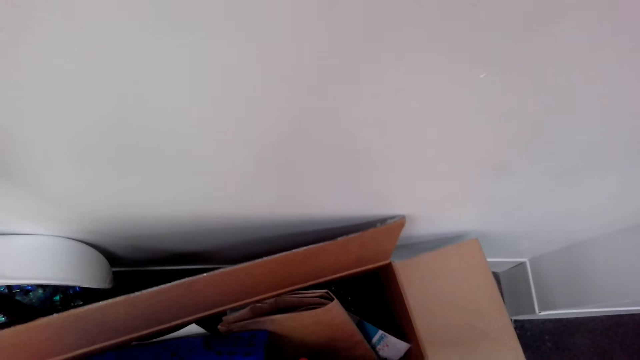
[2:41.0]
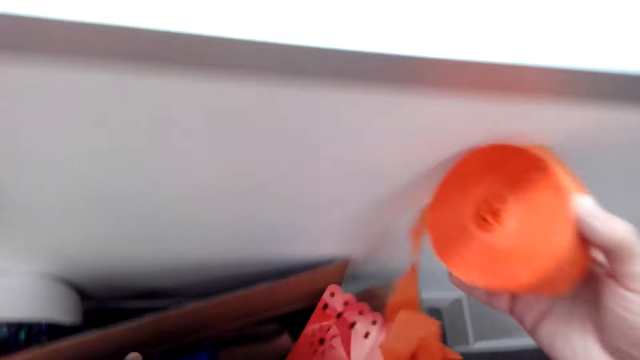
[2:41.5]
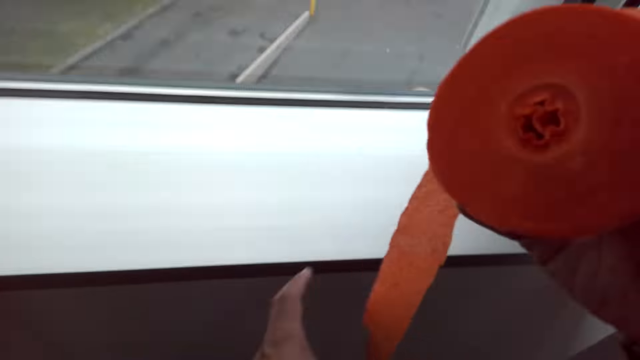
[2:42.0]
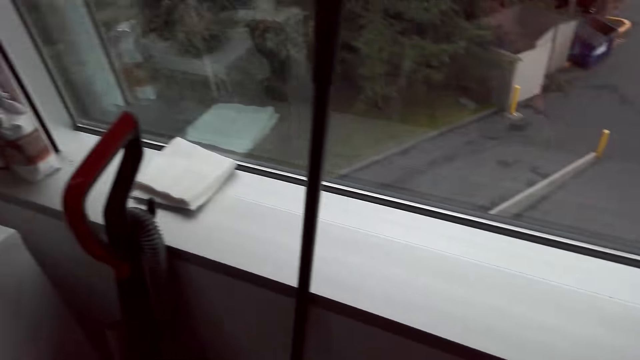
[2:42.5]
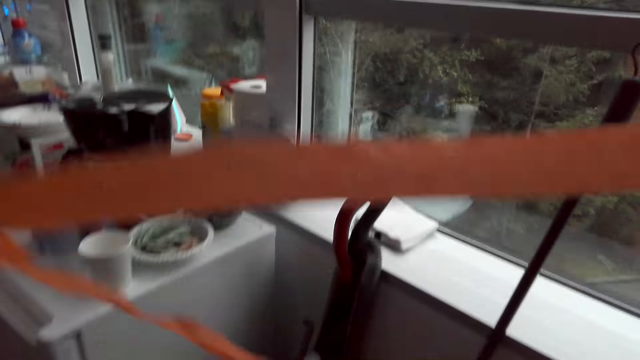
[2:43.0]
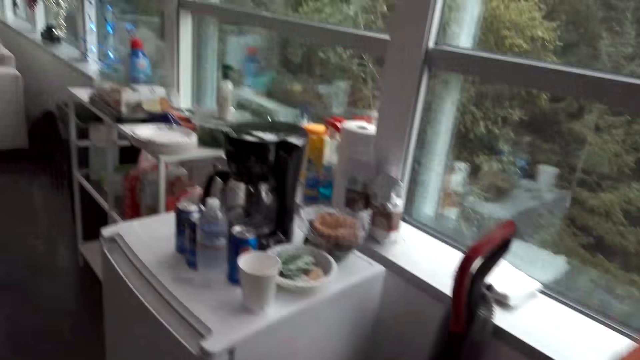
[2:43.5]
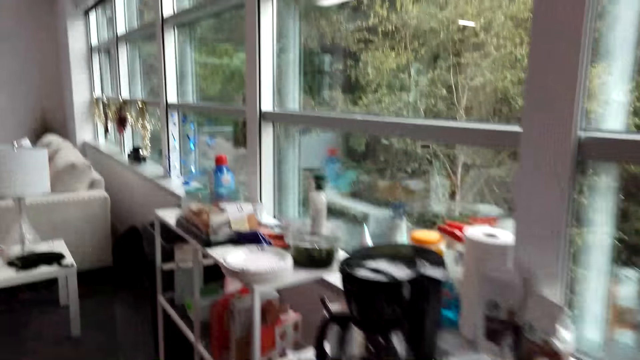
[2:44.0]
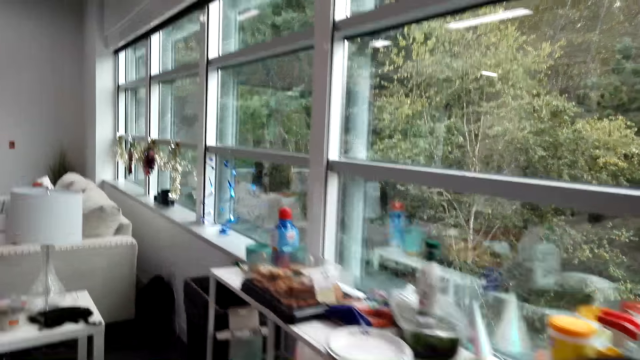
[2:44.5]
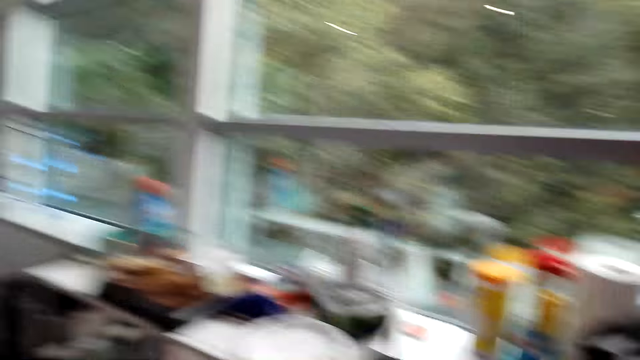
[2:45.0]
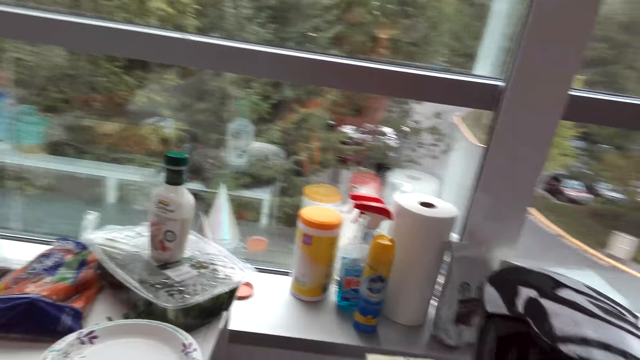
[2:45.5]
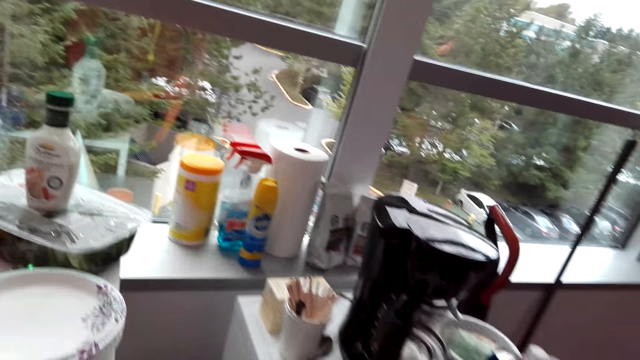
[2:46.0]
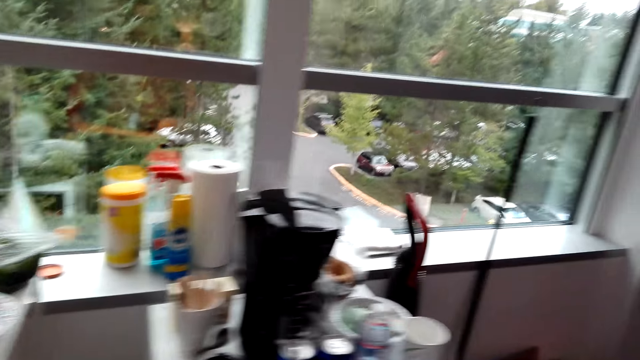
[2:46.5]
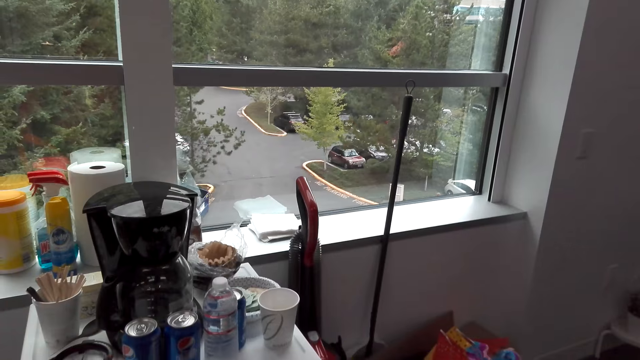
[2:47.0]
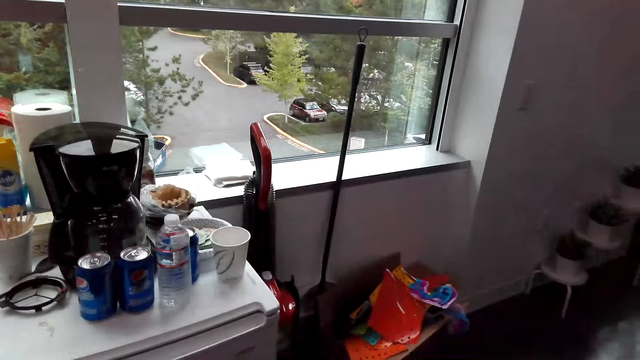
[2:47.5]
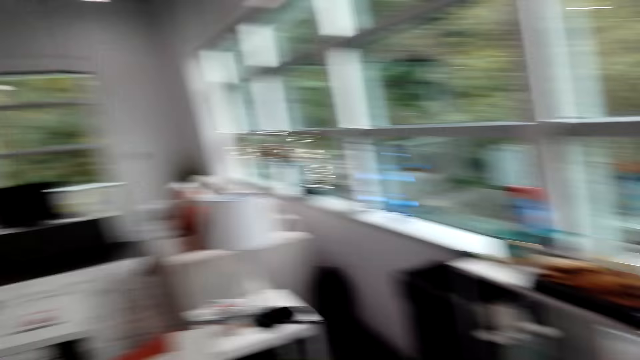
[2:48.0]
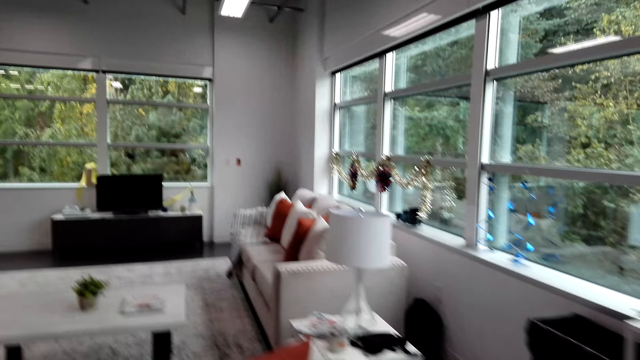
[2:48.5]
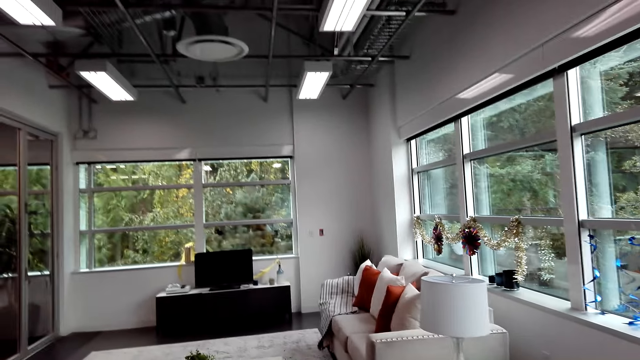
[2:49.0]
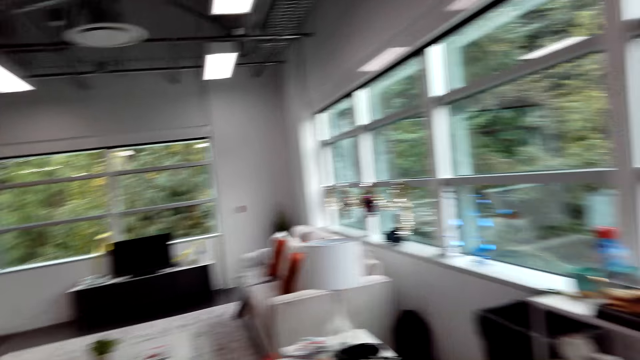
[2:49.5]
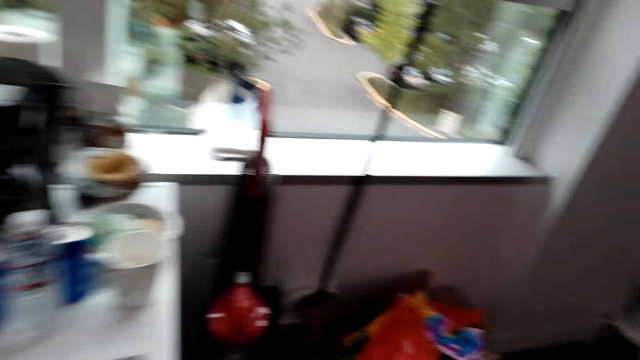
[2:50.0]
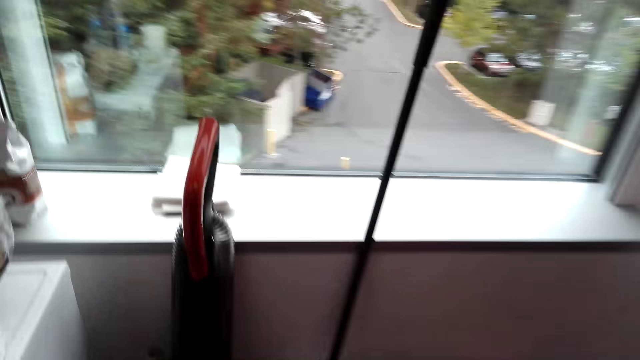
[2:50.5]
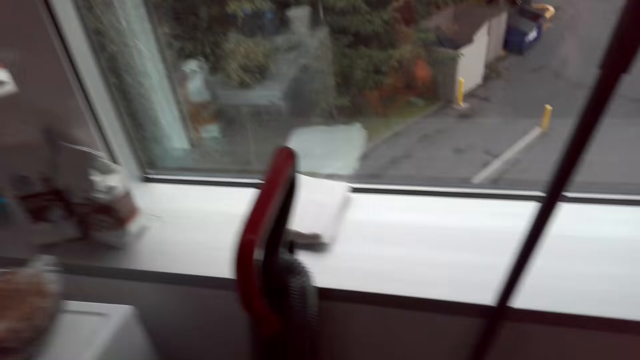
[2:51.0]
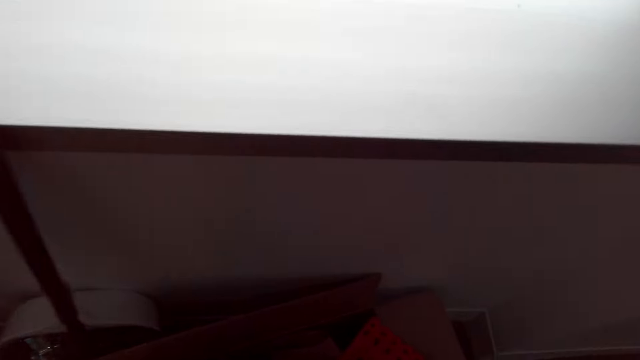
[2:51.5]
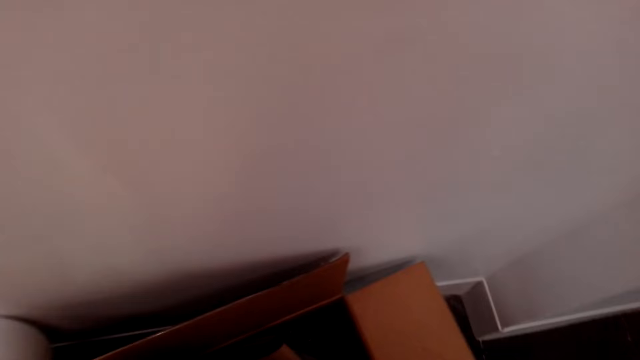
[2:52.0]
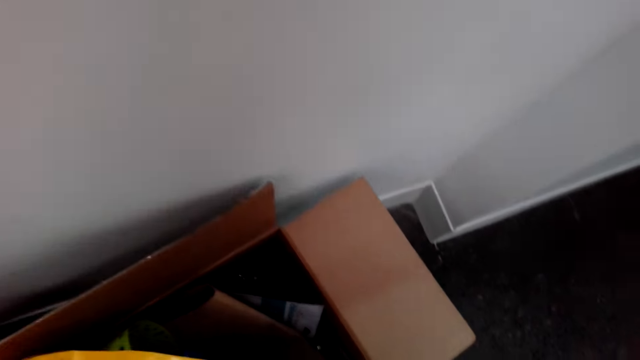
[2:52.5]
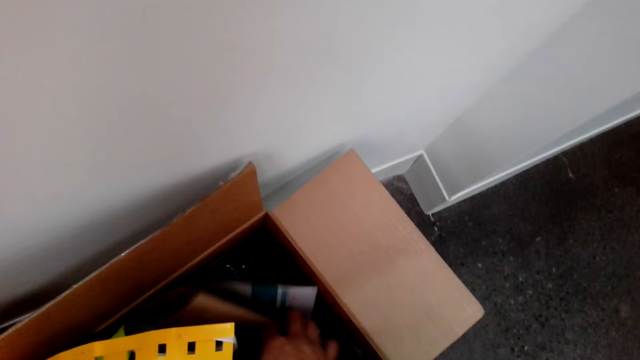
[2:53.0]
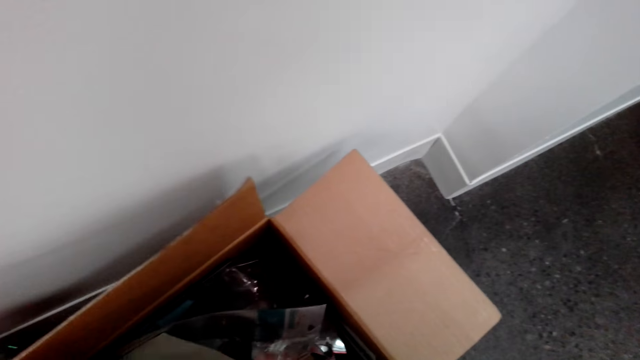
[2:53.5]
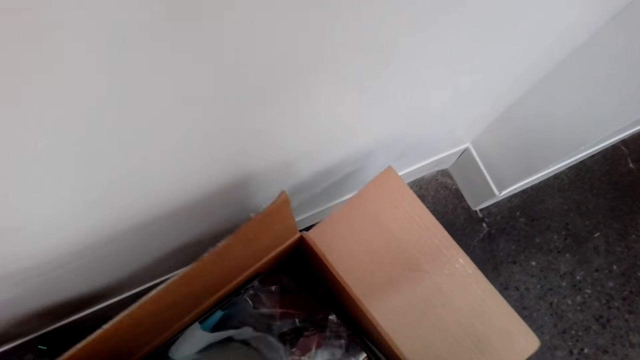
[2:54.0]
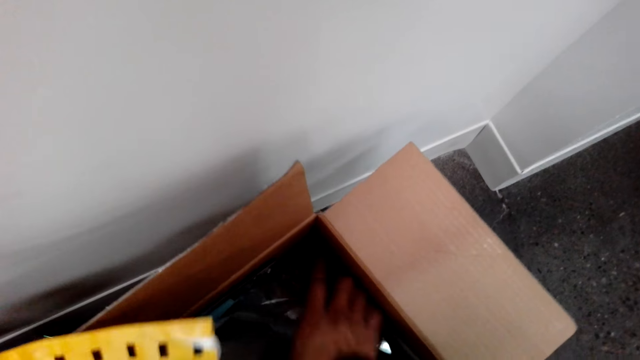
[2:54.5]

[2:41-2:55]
The camera wearer walks around the room. They whistle. They look around the room. They move around the room. They pick decorations from the box.

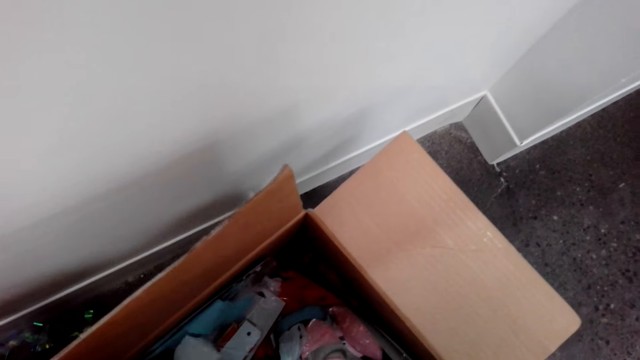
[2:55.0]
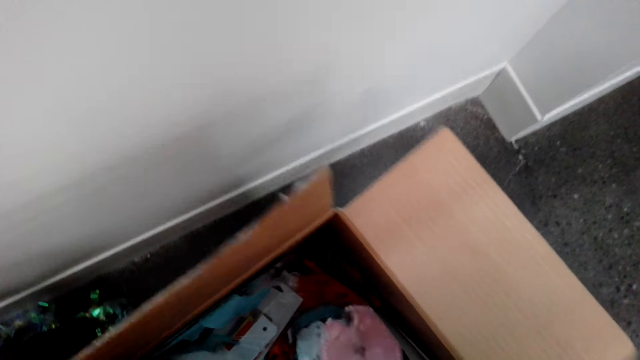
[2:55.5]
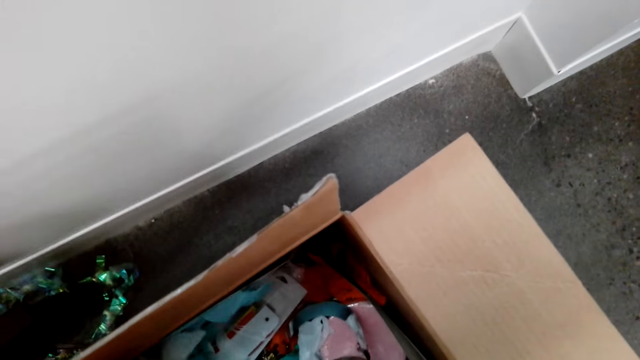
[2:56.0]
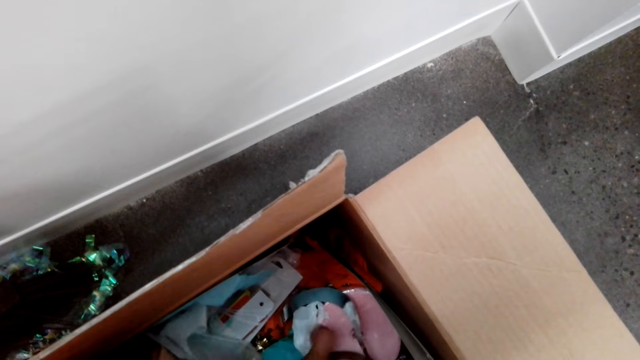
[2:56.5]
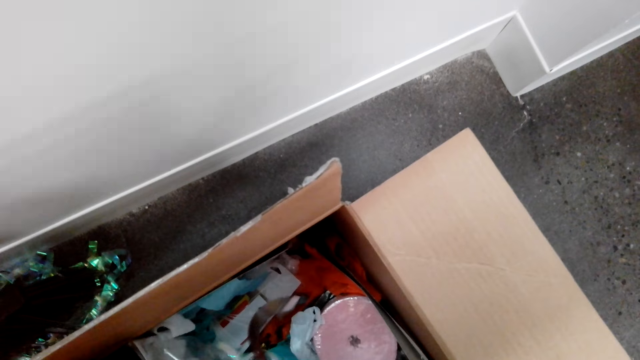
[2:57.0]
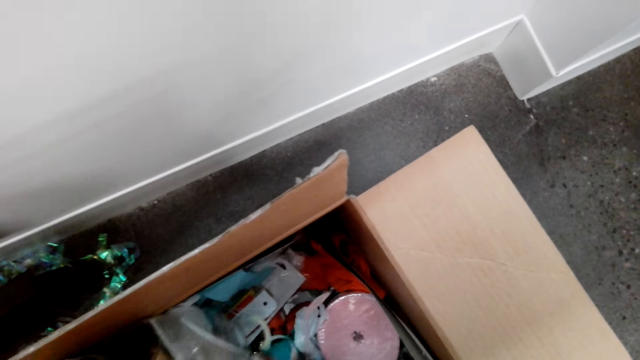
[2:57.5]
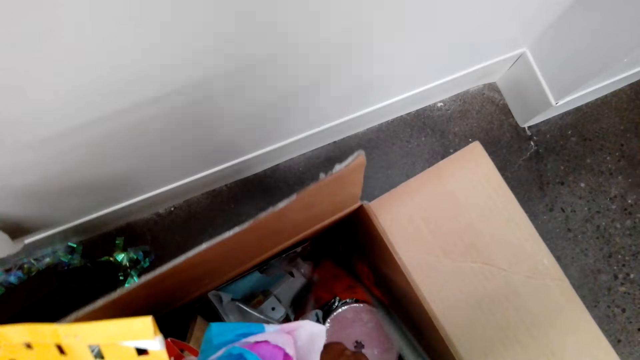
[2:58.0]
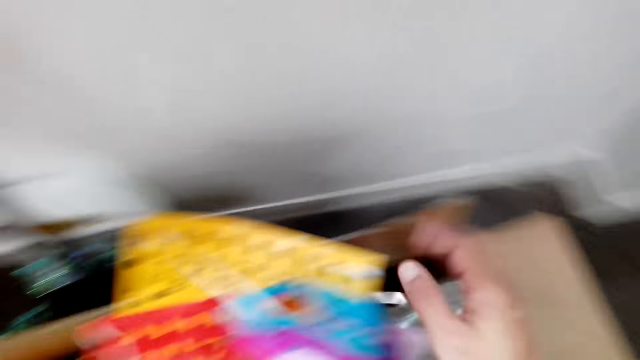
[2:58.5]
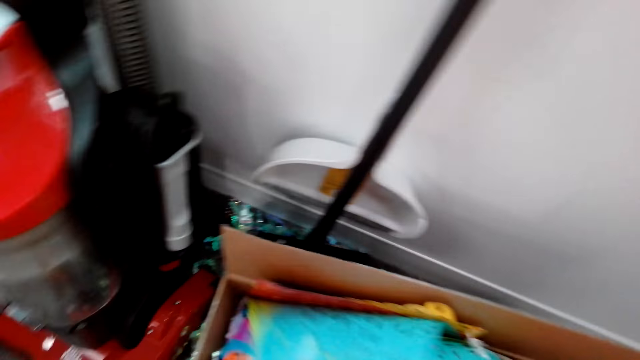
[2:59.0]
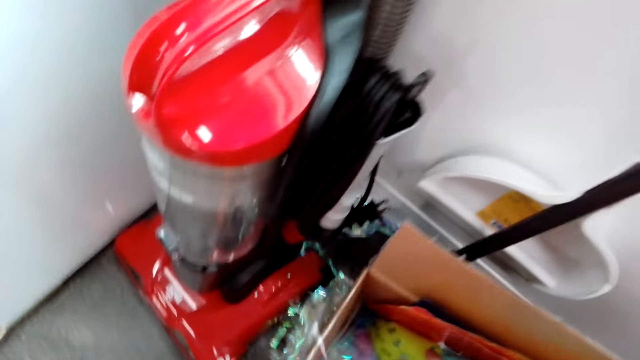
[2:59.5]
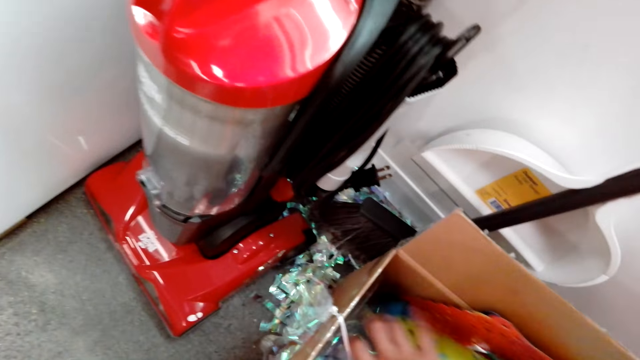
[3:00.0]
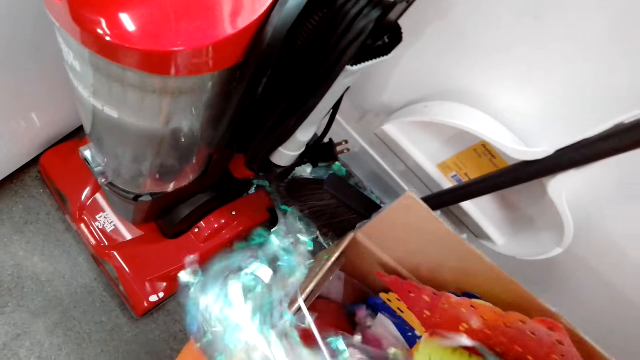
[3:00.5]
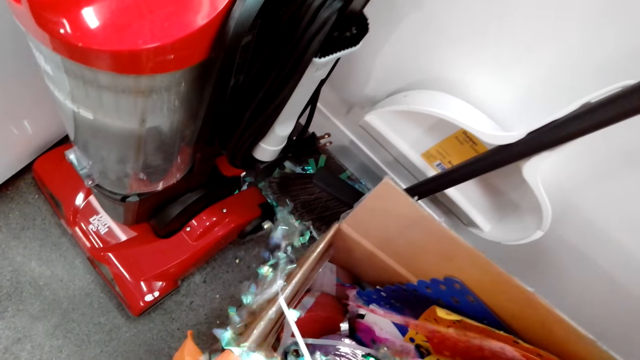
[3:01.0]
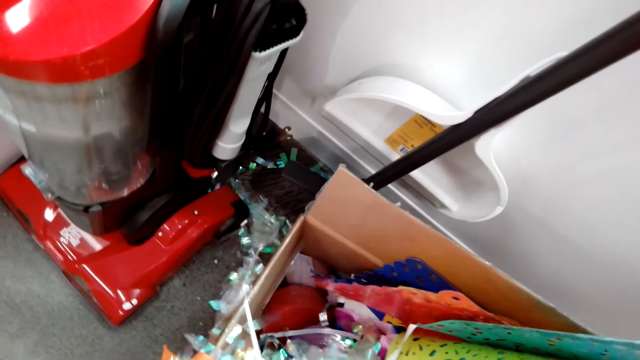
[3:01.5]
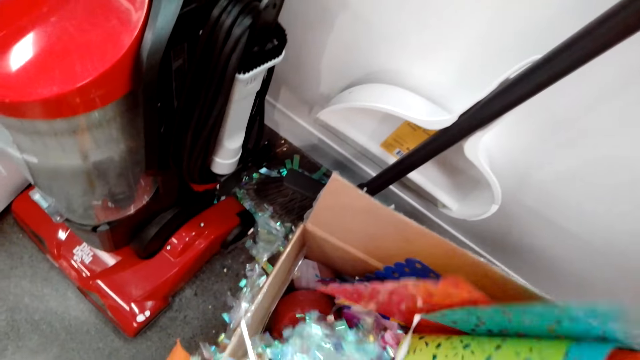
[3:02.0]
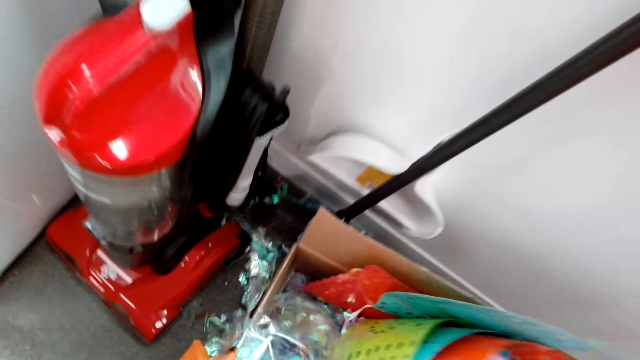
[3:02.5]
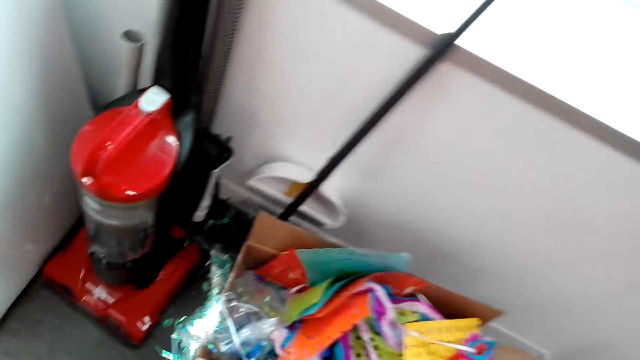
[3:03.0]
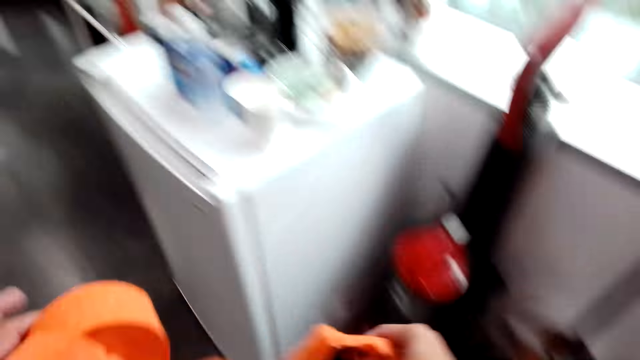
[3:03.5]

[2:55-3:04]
The camera wearer takes something from the box.
